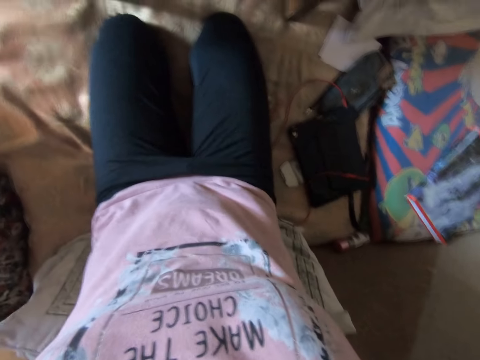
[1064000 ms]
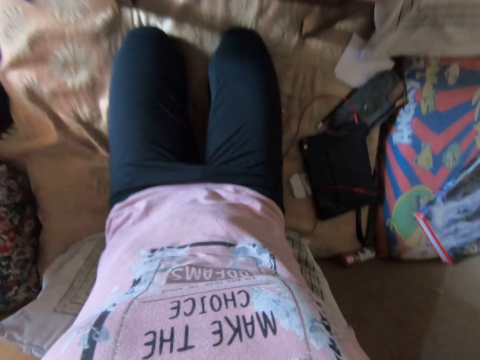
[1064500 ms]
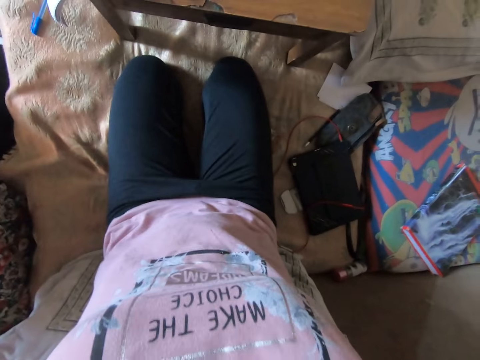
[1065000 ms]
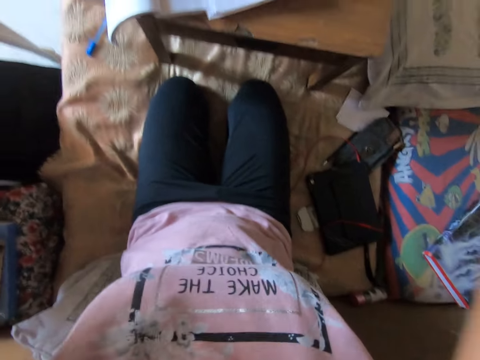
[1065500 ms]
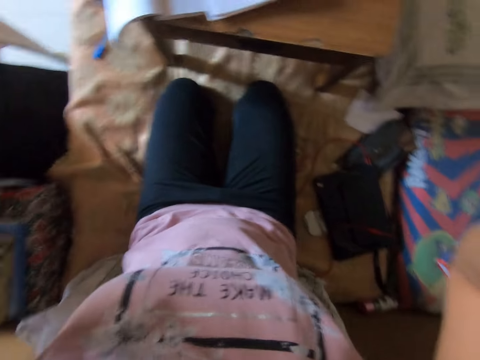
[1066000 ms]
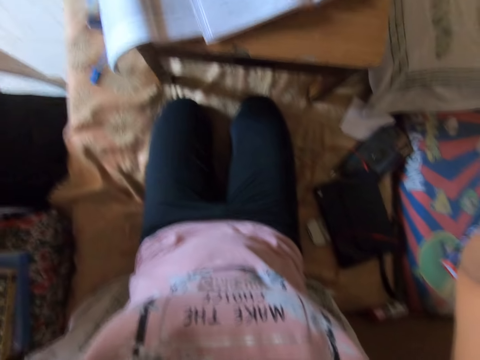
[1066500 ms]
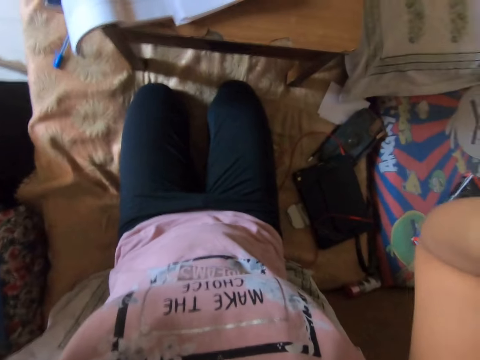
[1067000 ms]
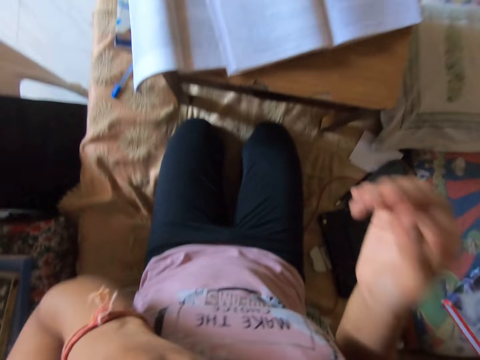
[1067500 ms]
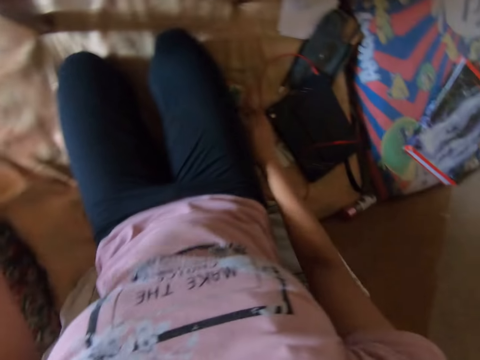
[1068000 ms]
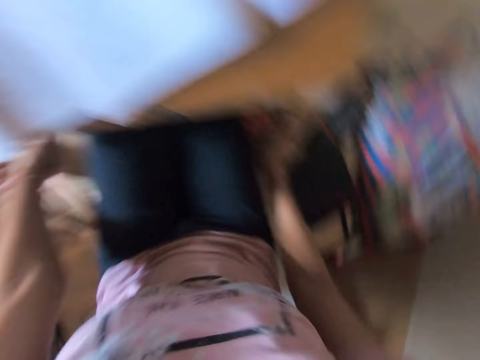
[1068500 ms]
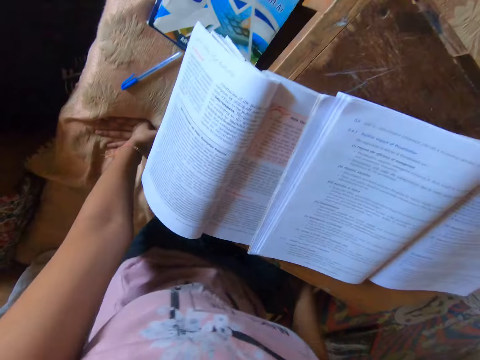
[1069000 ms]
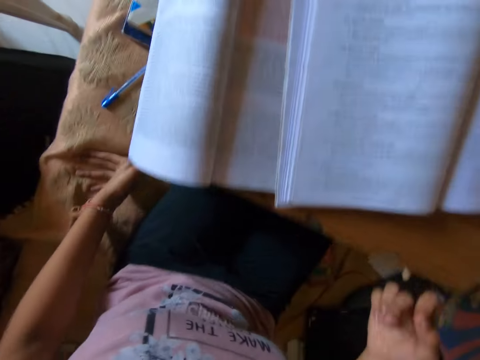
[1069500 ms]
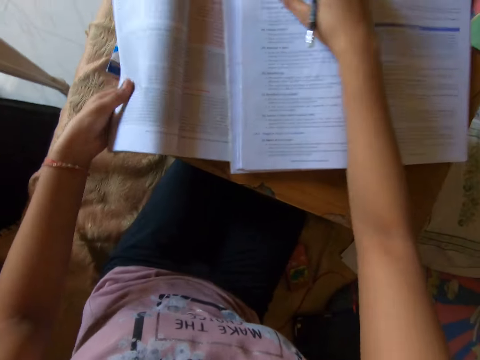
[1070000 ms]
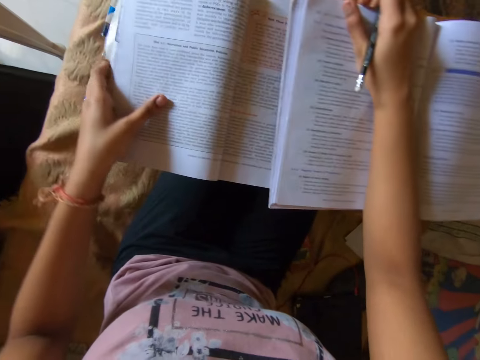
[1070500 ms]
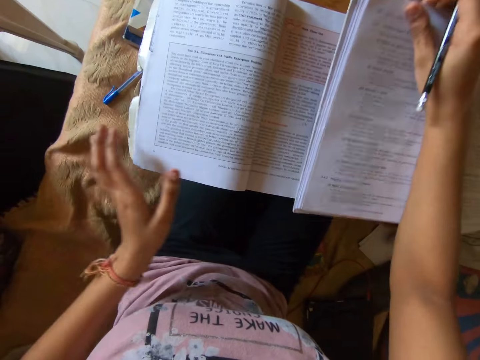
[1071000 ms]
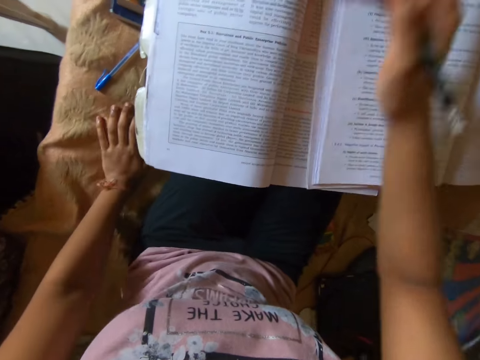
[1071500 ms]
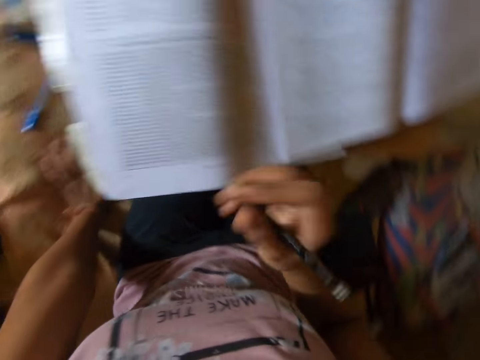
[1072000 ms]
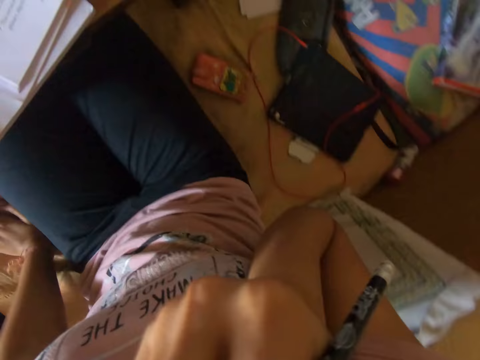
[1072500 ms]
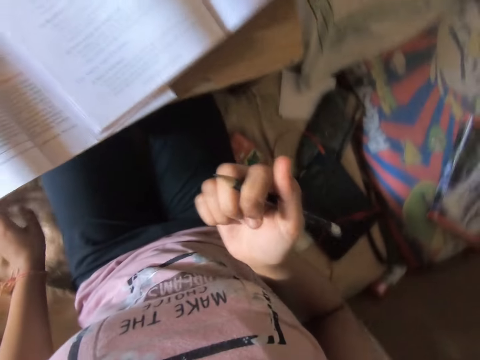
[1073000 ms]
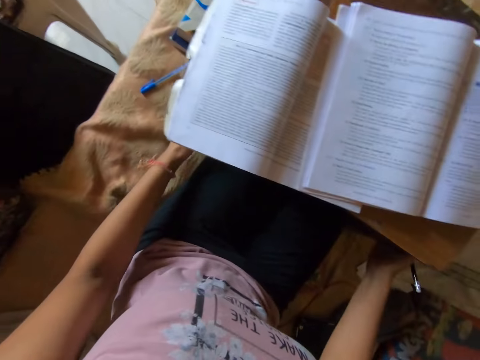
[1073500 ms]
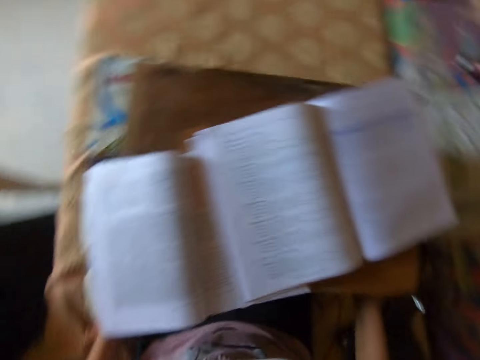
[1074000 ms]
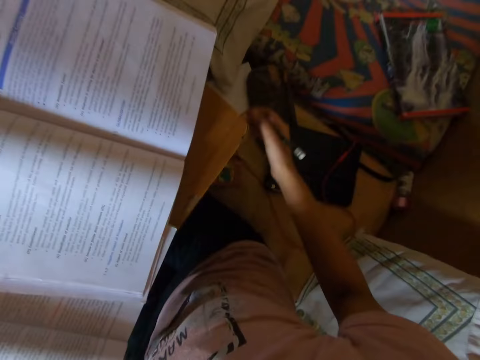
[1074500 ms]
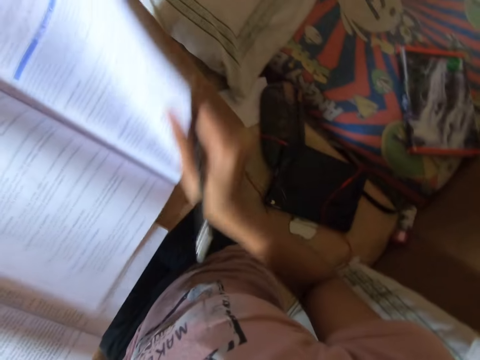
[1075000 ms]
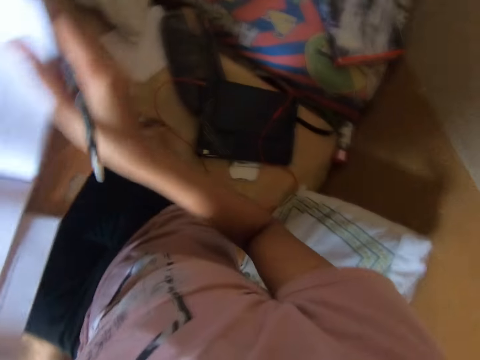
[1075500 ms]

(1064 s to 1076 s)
The camera wearer touches her face with both hands. She takes a pencil. She sits well. She adjusts the books on the table with both hands. She converses.

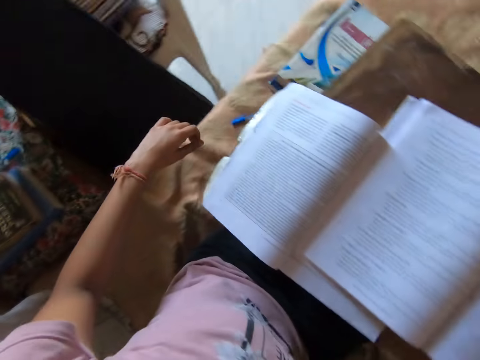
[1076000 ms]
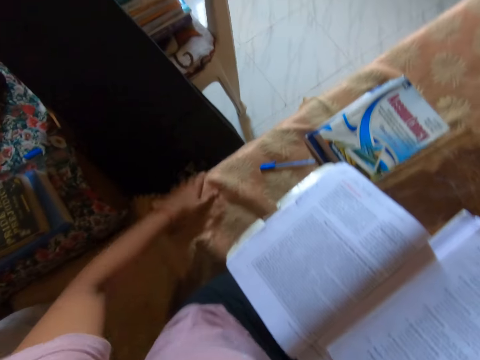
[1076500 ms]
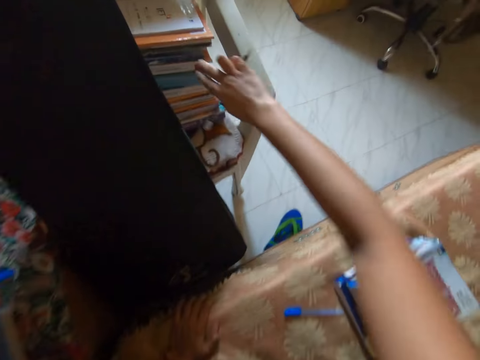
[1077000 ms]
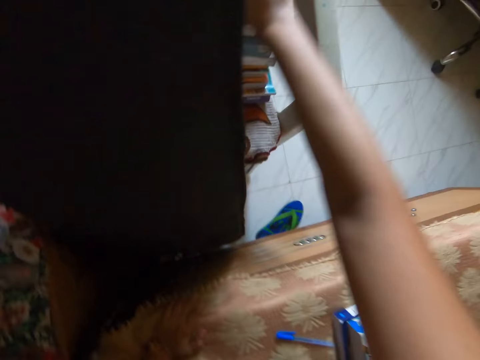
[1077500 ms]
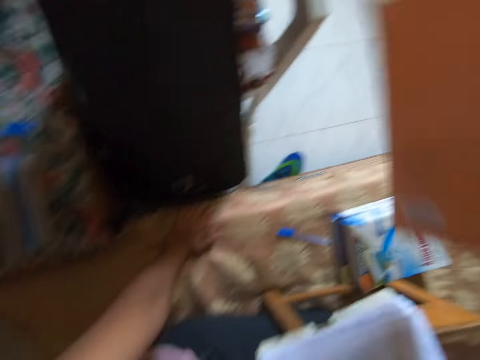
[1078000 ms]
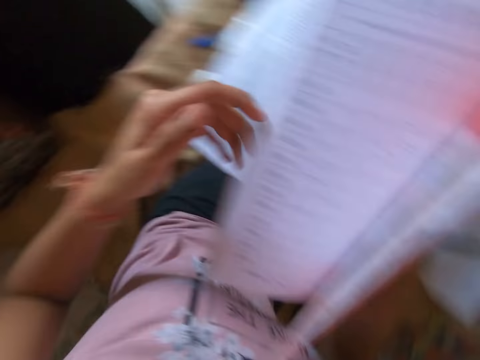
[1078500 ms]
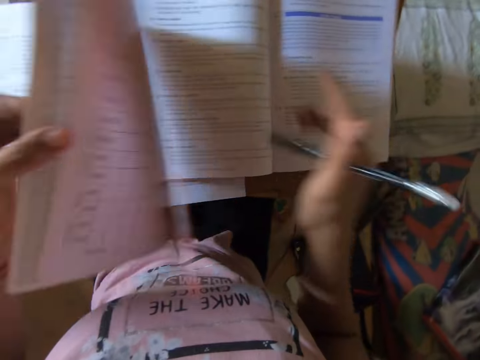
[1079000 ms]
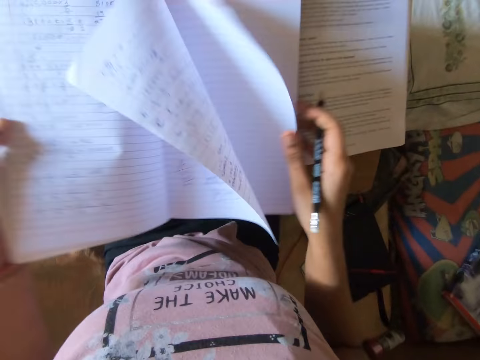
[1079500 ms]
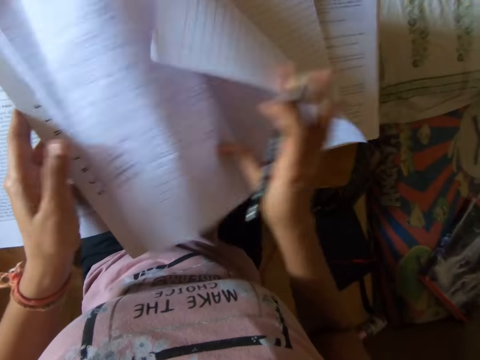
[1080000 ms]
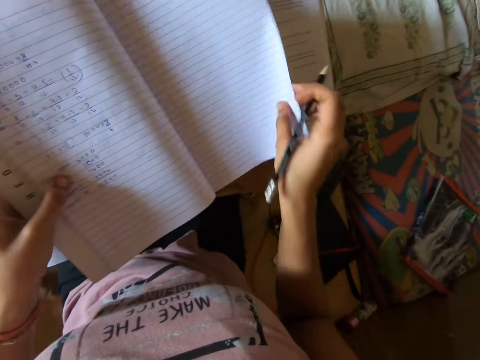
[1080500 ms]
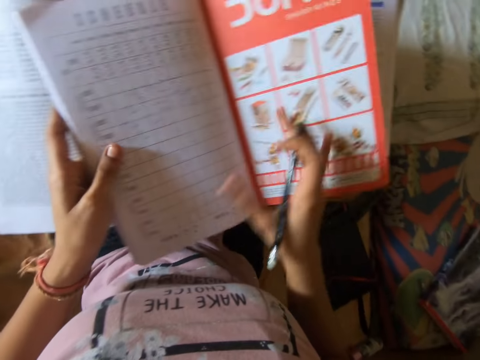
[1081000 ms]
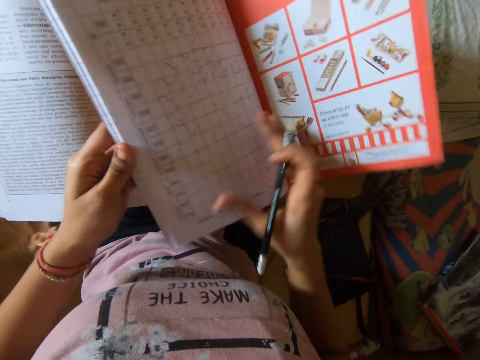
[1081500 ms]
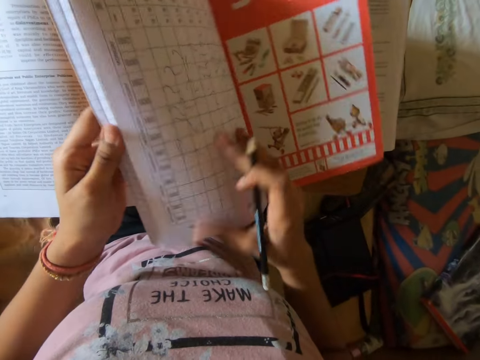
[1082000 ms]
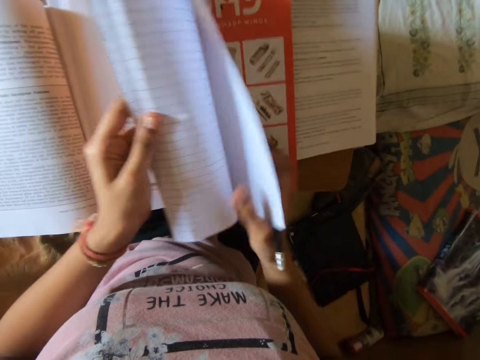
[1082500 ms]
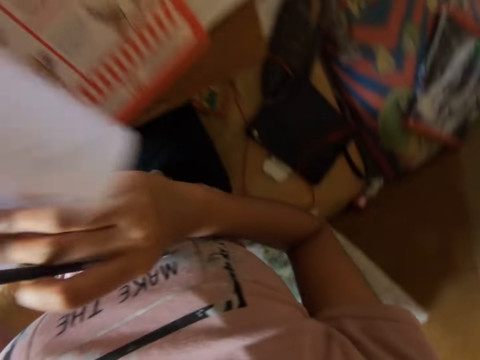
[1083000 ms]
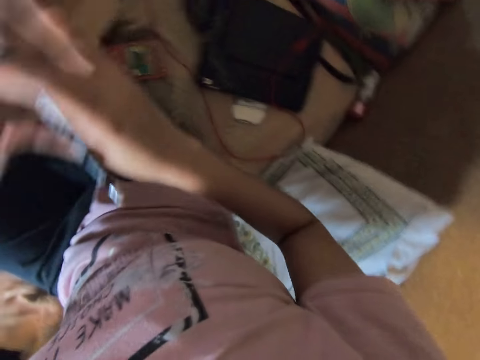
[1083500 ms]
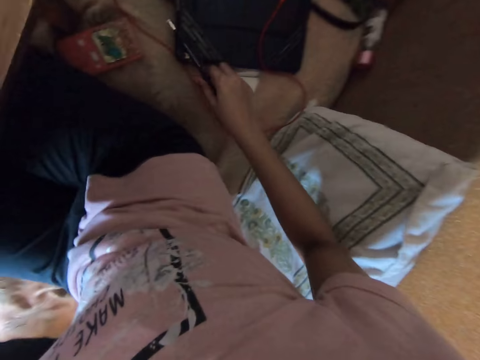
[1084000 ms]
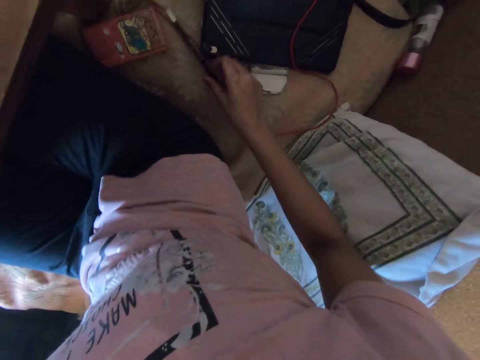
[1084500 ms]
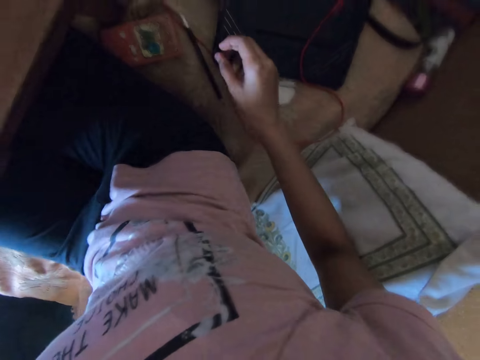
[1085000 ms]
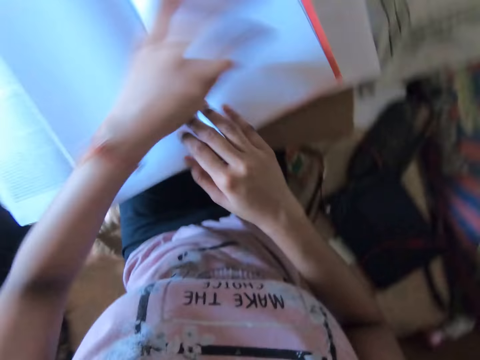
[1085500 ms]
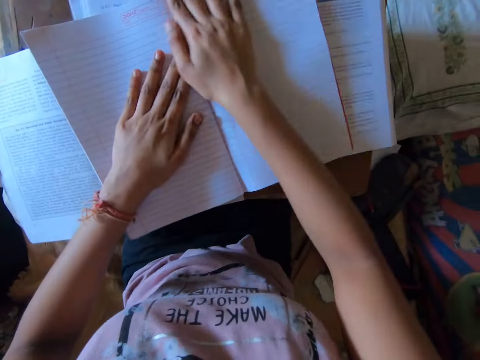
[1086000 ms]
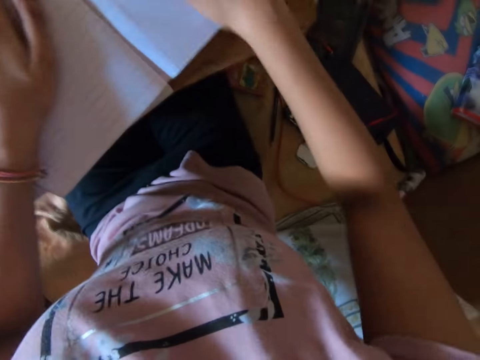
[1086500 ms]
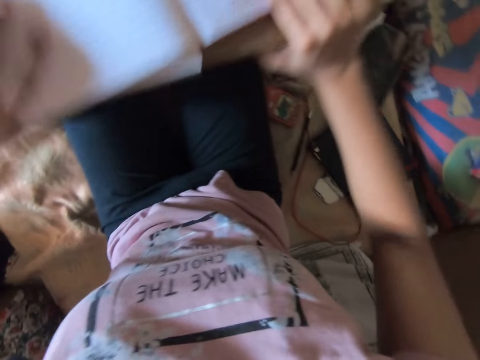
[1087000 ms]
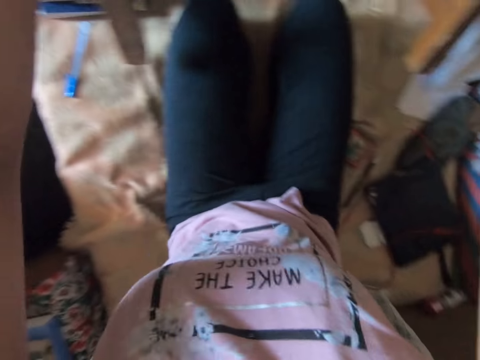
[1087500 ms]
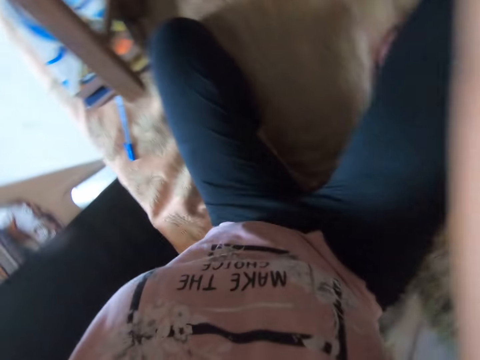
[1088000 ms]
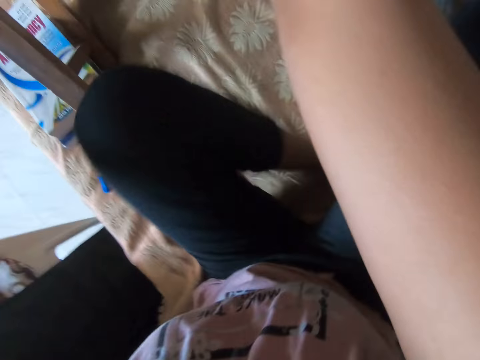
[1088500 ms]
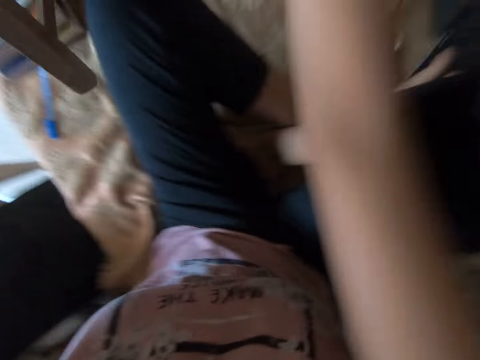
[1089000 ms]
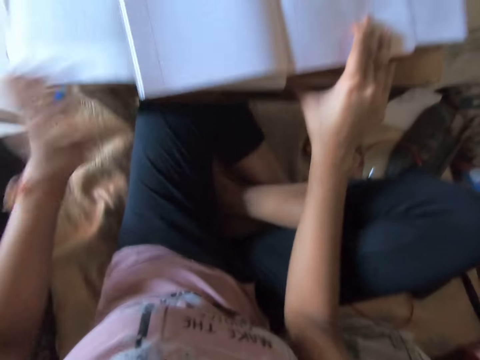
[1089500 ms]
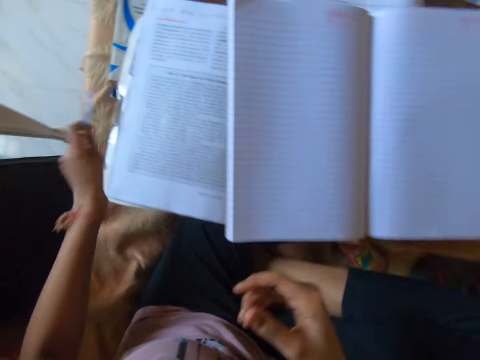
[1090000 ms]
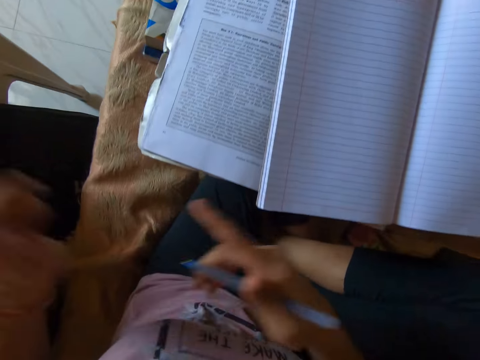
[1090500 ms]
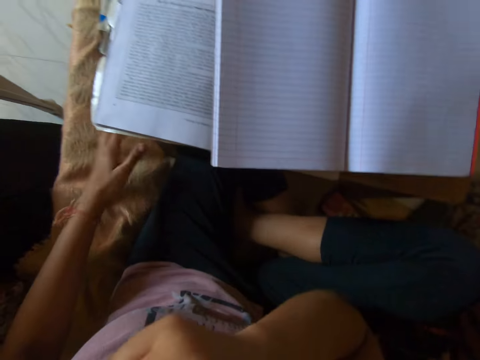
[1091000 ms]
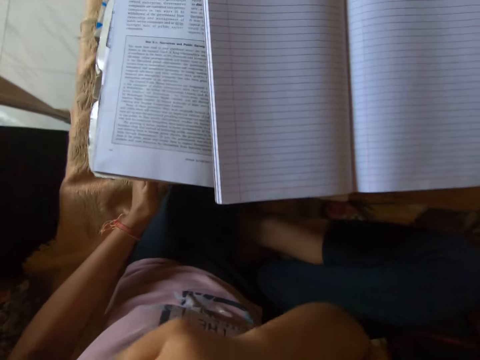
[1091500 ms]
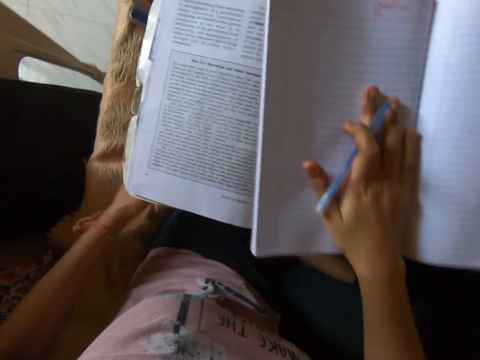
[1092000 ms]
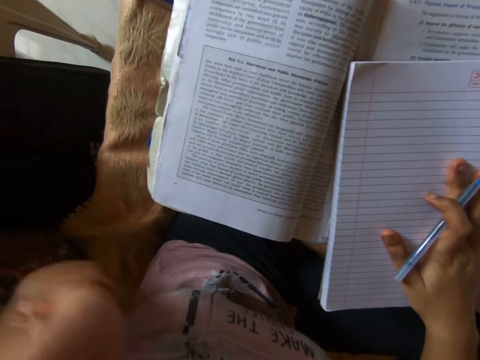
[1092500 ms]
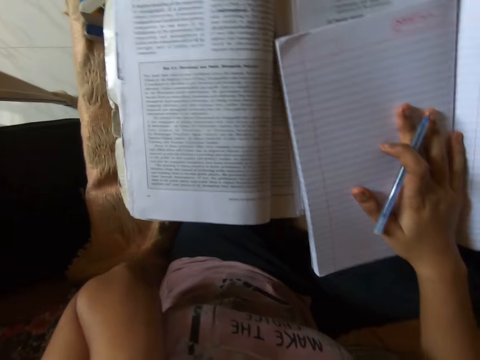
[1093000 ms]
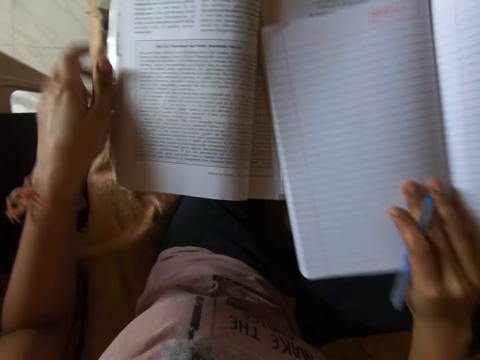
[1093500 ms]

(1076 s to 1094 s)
The camera wearer picks up a notebook from a cupboard with her right hand. She flips through the notebook with her hands and opens the notebook. She drops a pencil on the bed with her right hand. She adjusts the table. She raises the table with both hands. She drops the table on the bed. She picks up a pen from the bed with her left hand. She removes the pen cap. She touches the face. She puts down the pen cap. She adjusts the books on the table with both hands. She touches the face.
